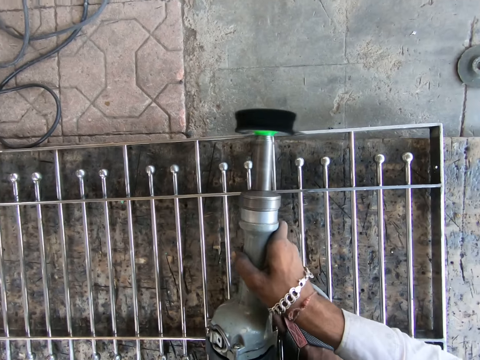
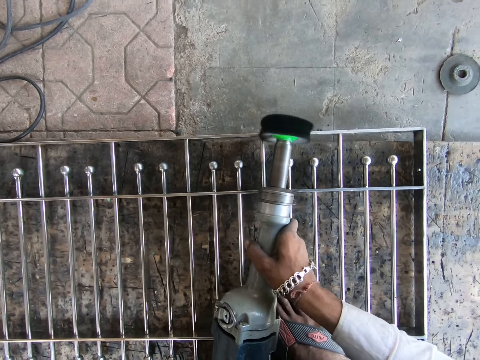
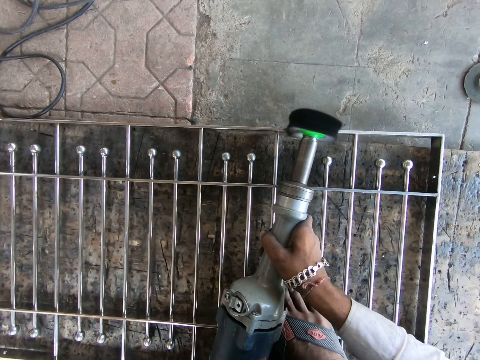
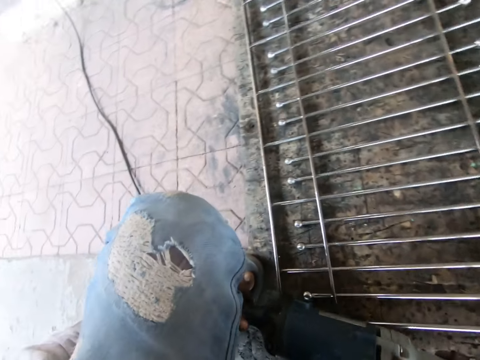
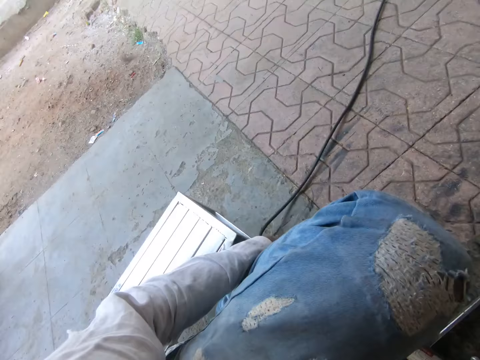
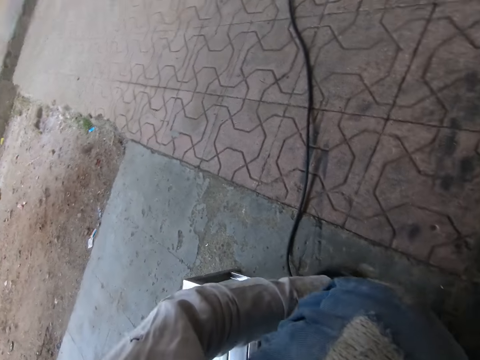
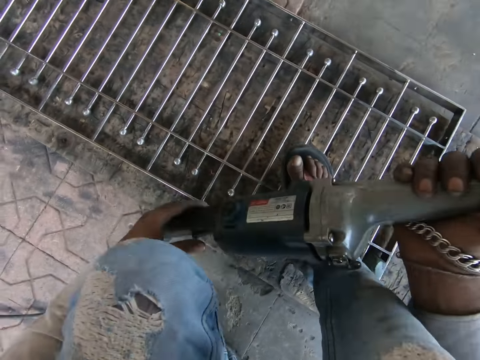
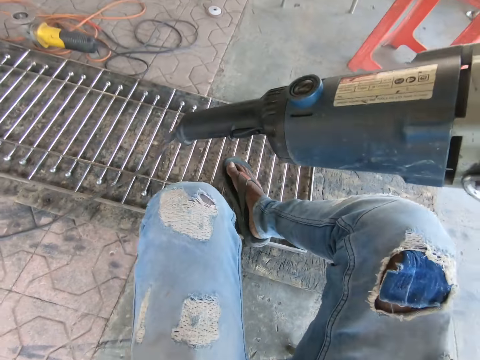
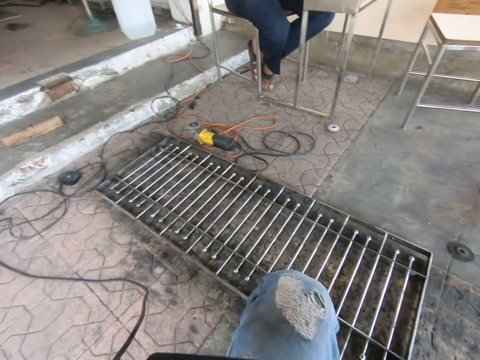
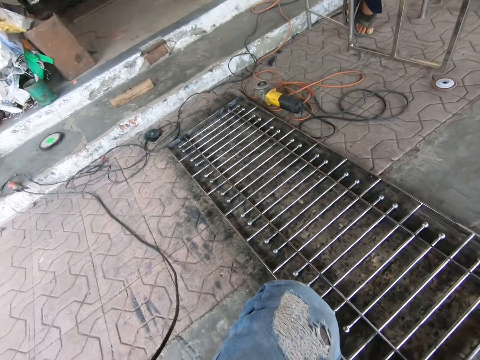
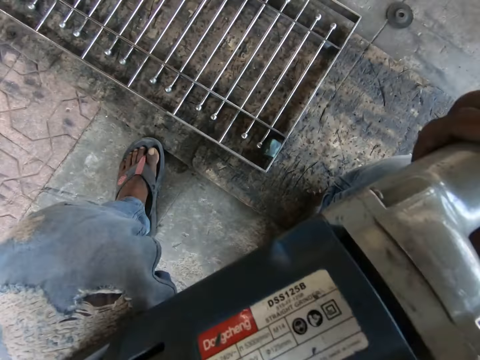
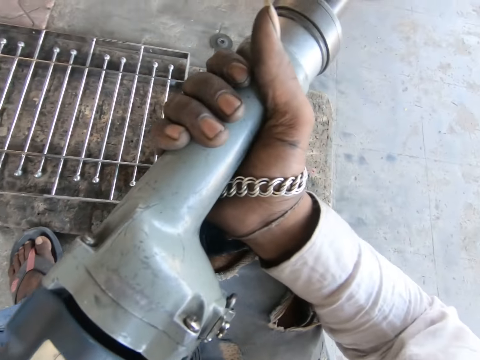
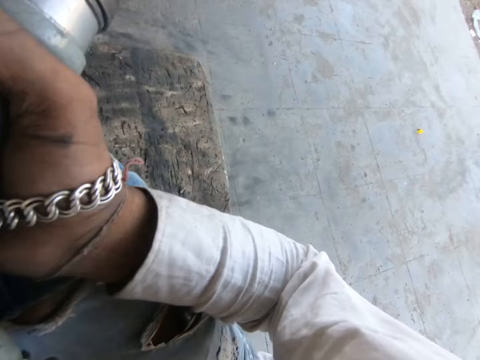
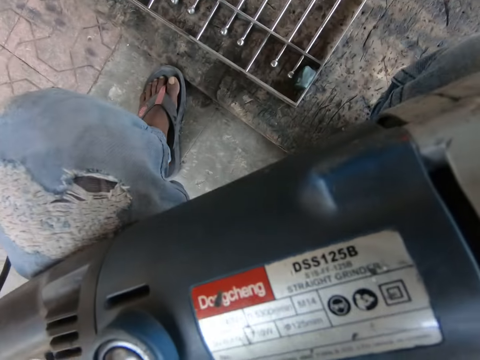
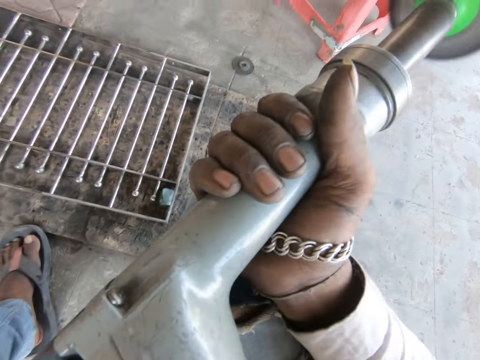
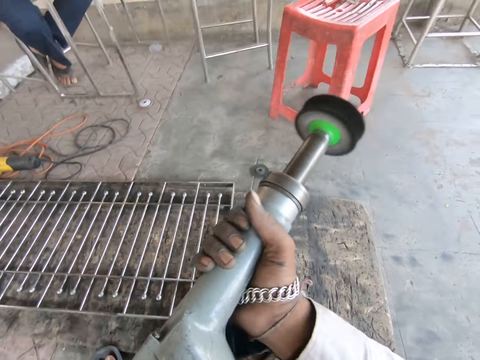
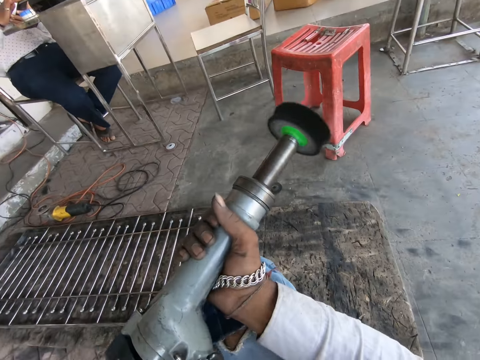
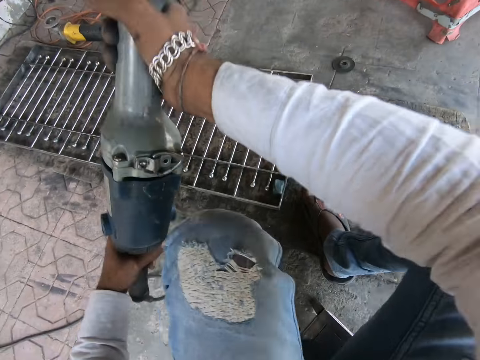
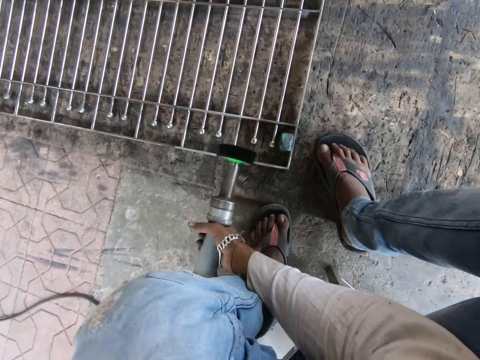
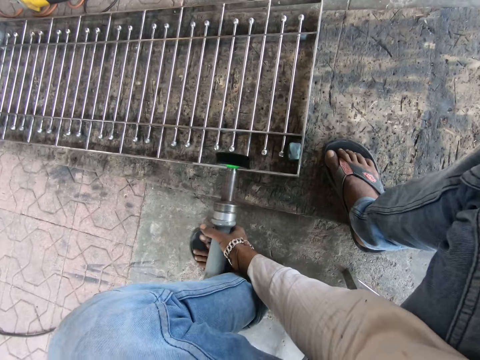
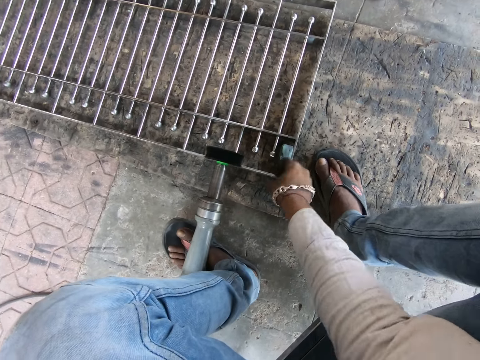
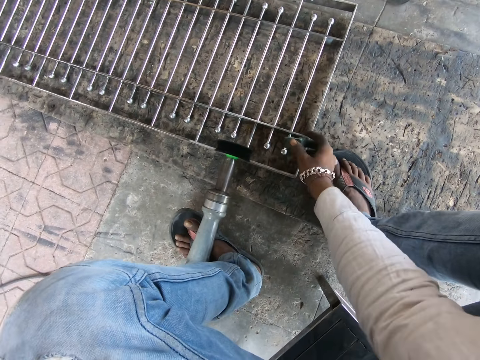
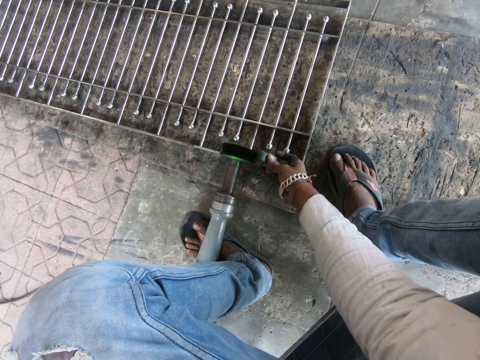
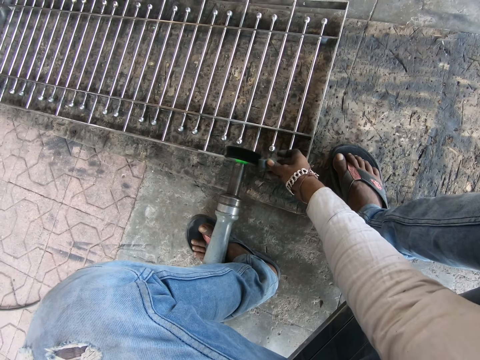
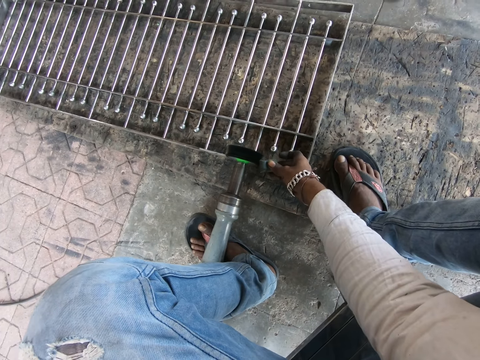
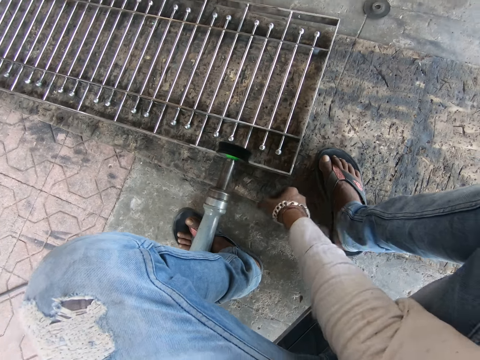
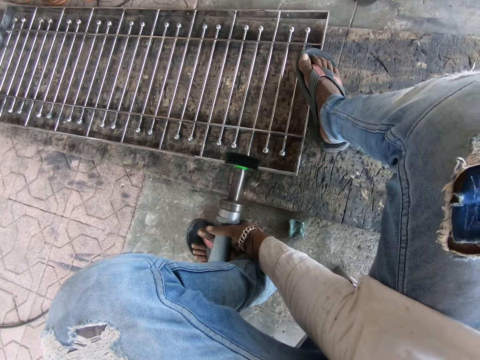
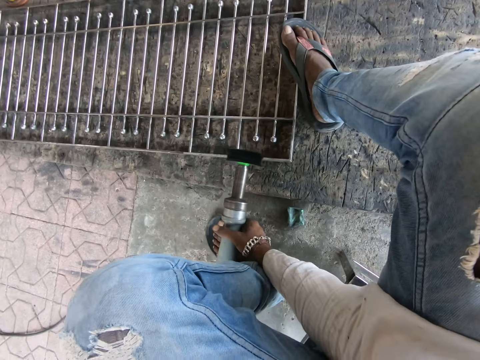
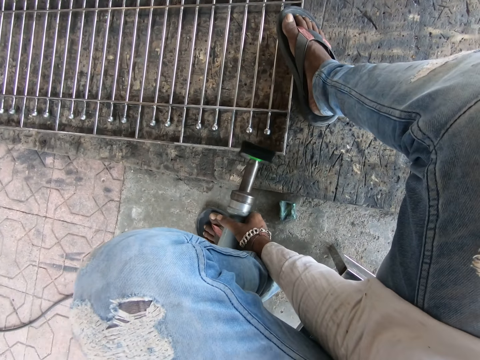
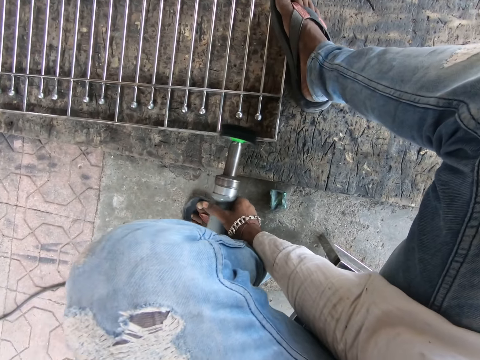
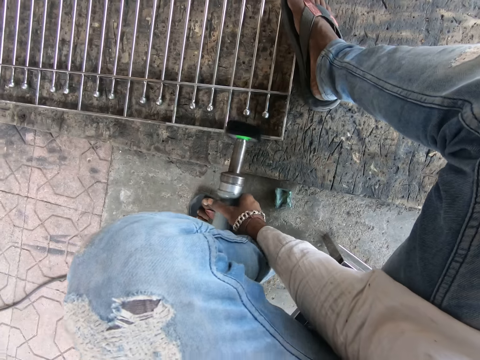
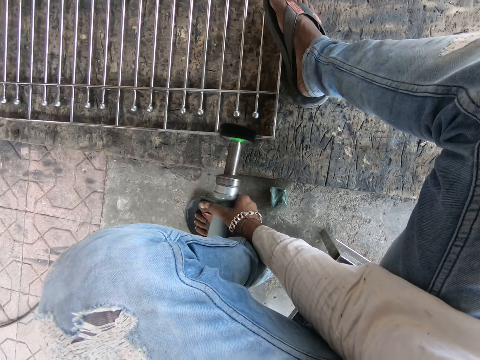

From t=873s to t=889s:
The camera wearer looks on the other side. He lifts the polisher. He holds the high speed die grinder or polisher with his right hand. He looks at the polisher. He holds the high speed die grinder with both hands. He grinds the metal with the high speed die grinder in both hands. He holds the high speed die grinder with his left hand. He picks up the sharpener or stone from the floor with his right hand. He holds the stone. He sharpens the high speed die grinder with the sharpener in his right hand. He drops the sharpener on the floor with his right hand. He holds the high speed die grinder with both hands. He grinds the metal with the high speed die grinder in both hands. He steps on the metal rail.

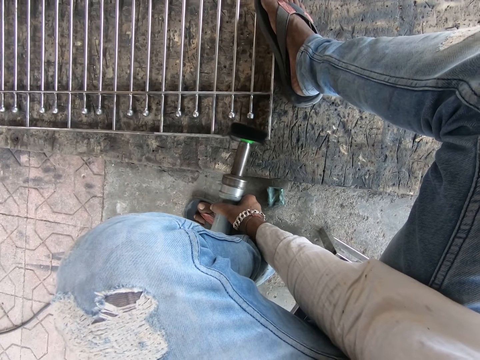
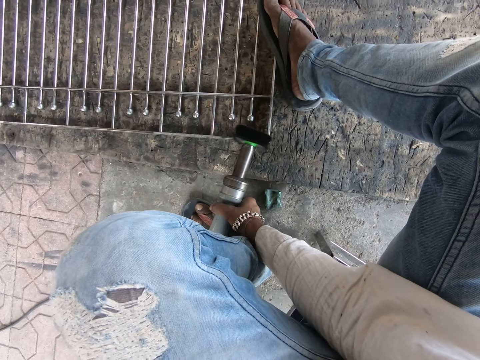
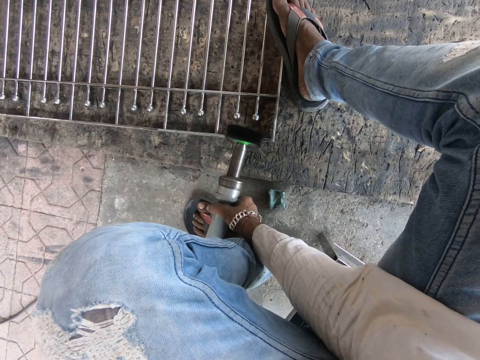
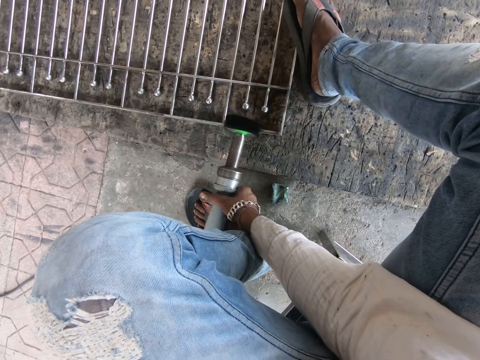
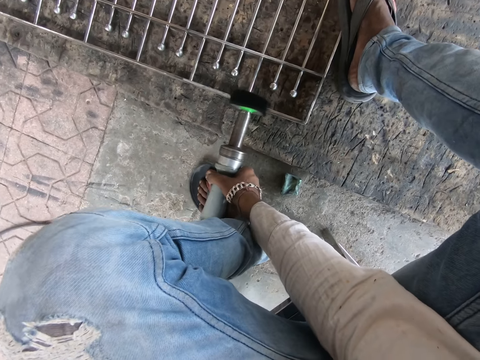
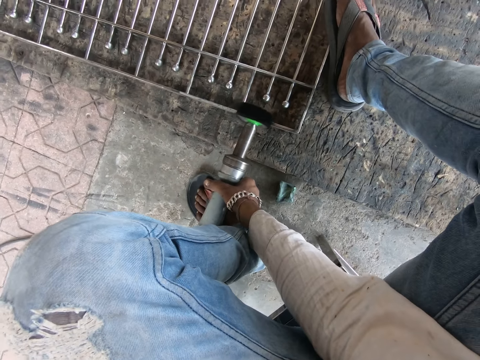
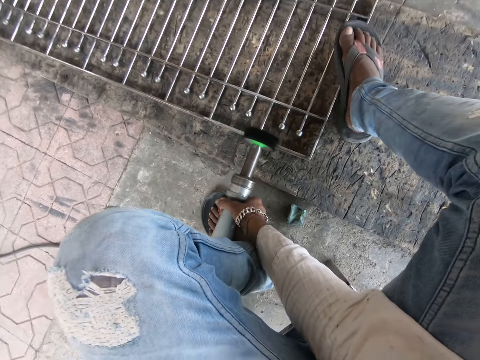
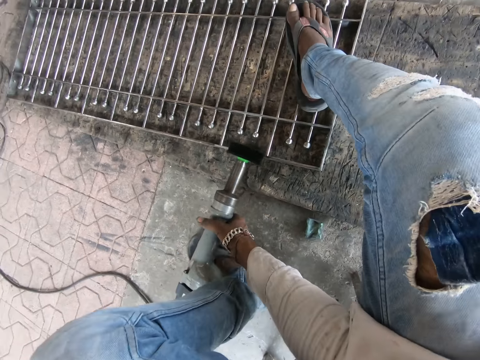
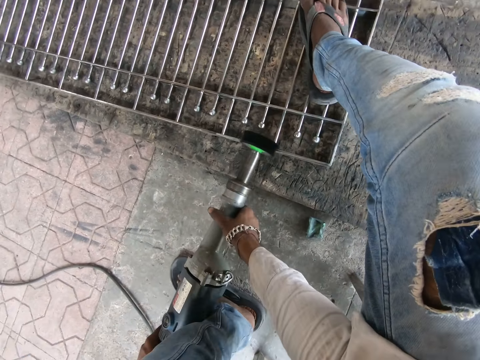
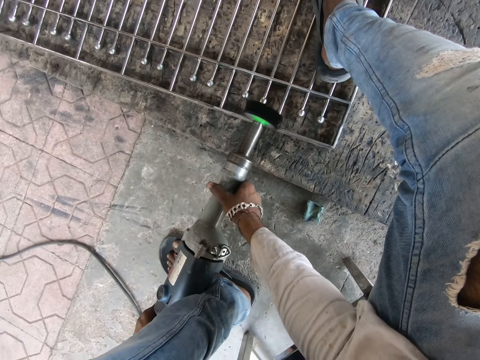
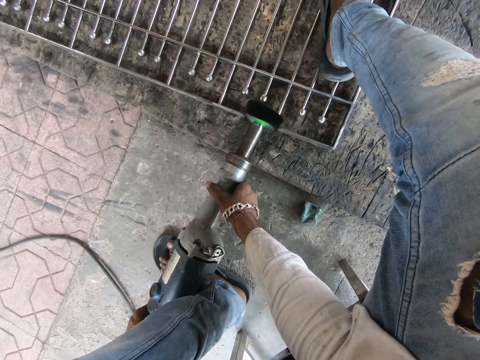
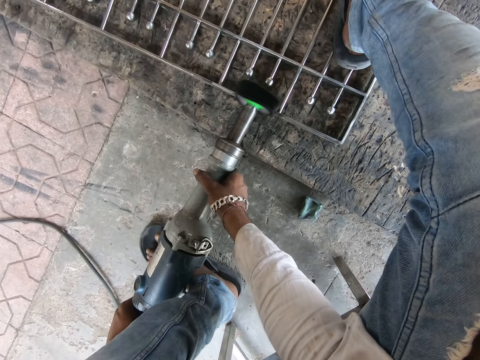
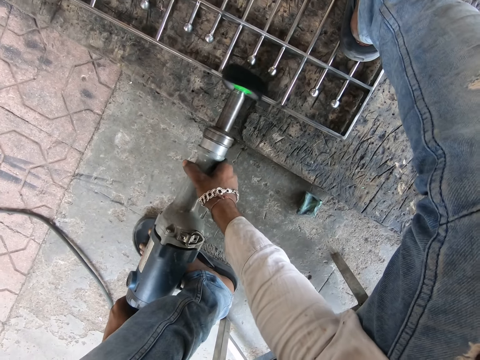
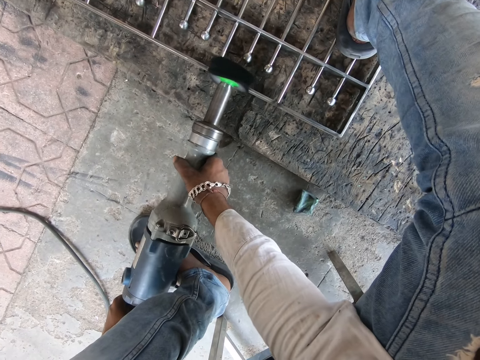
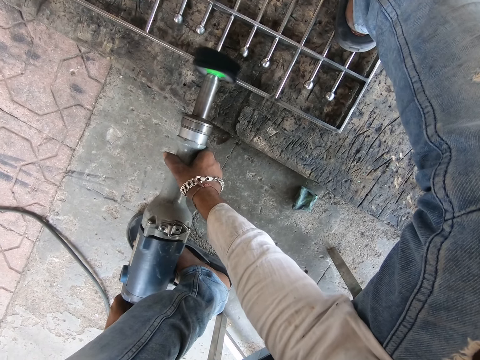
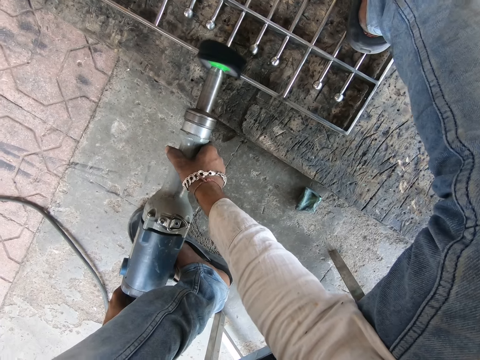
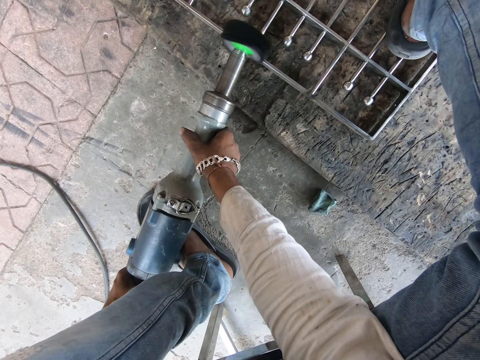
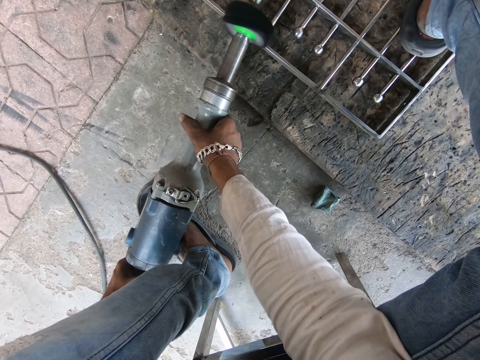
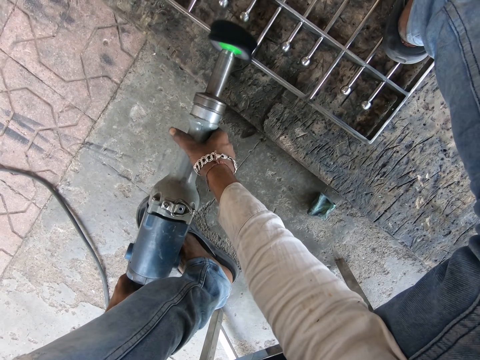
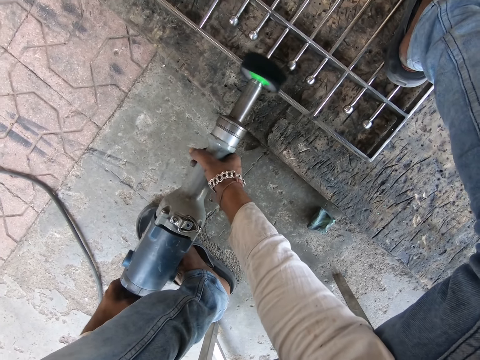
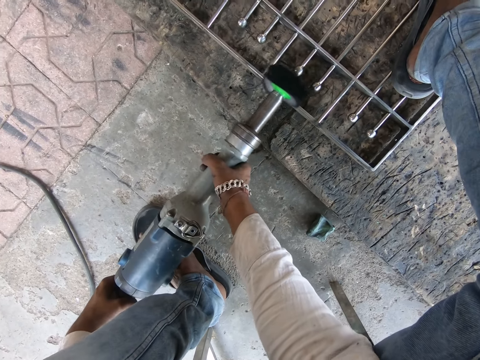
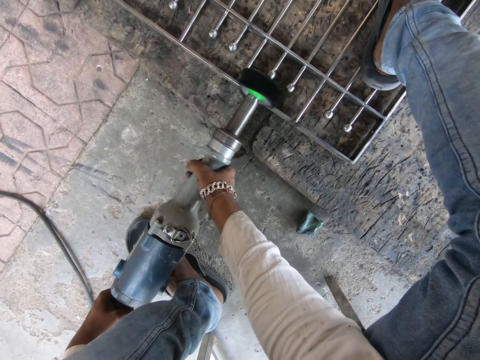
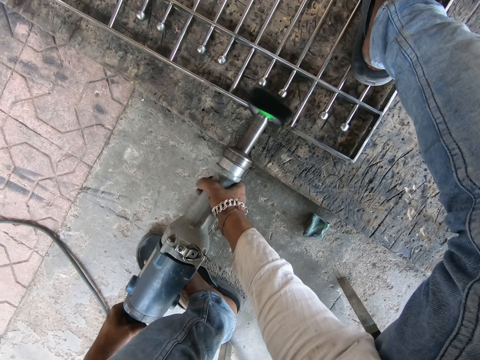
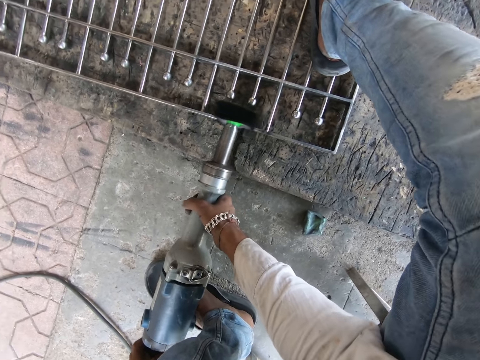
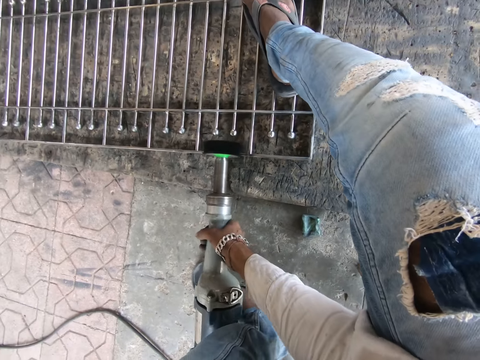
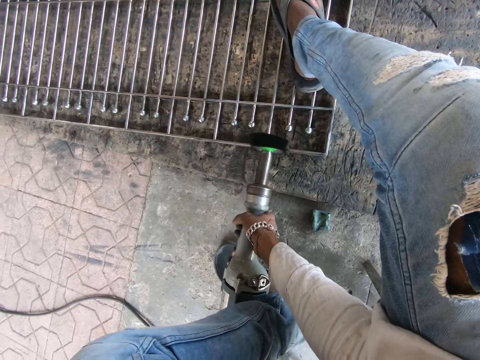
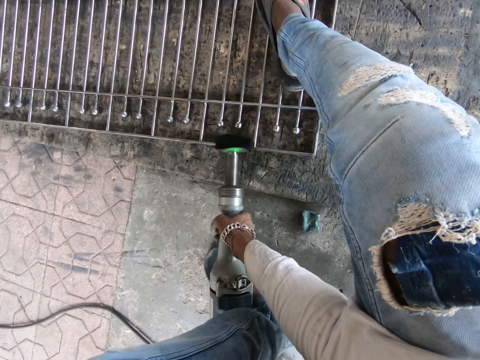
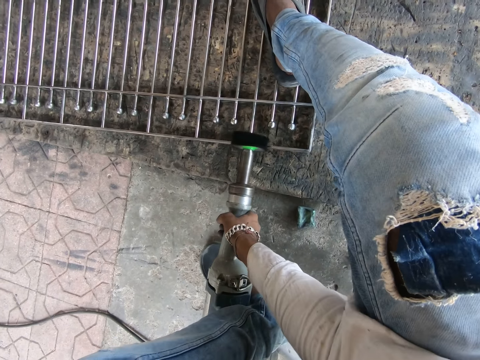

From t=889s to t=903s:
The camera wearer polishes the metal rail. He moves his leg on the metal rail. He polishes the metal rail.
